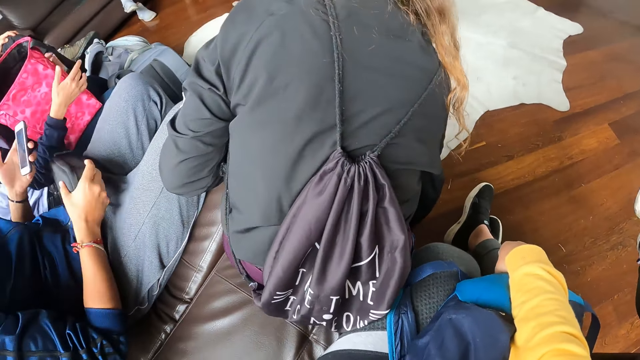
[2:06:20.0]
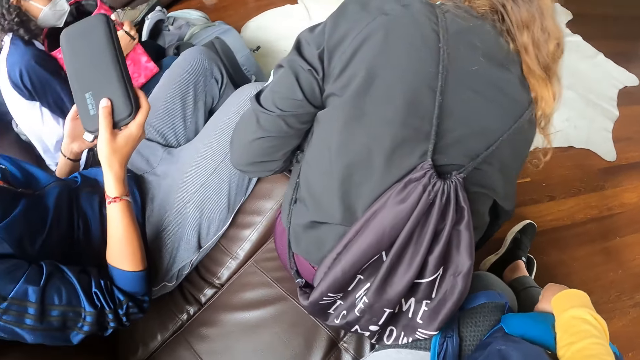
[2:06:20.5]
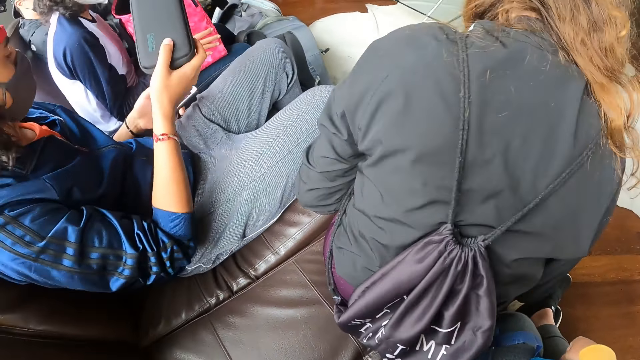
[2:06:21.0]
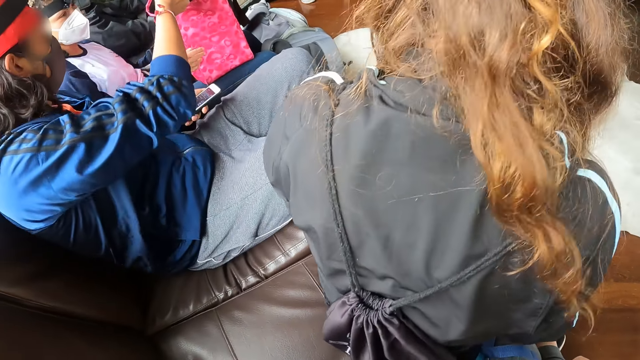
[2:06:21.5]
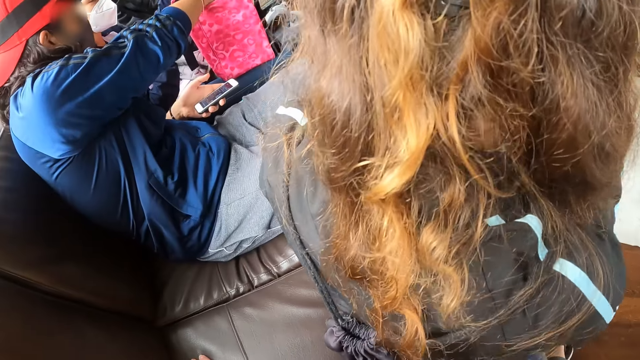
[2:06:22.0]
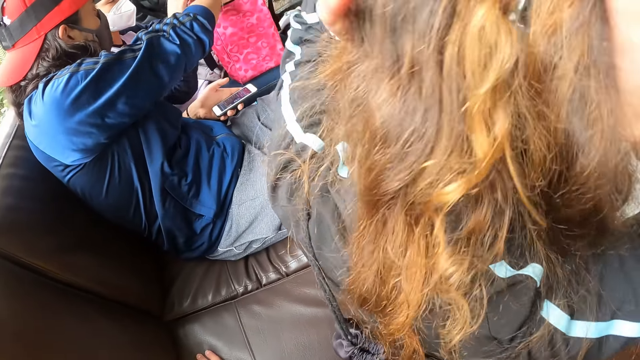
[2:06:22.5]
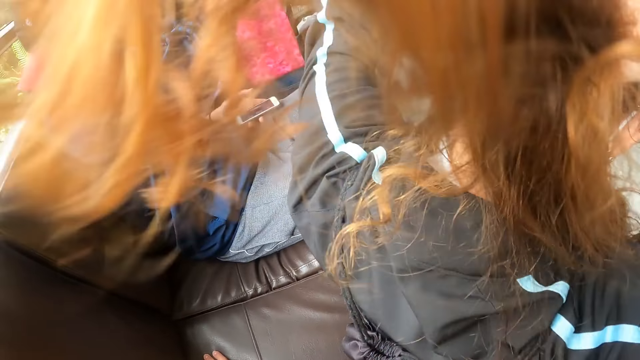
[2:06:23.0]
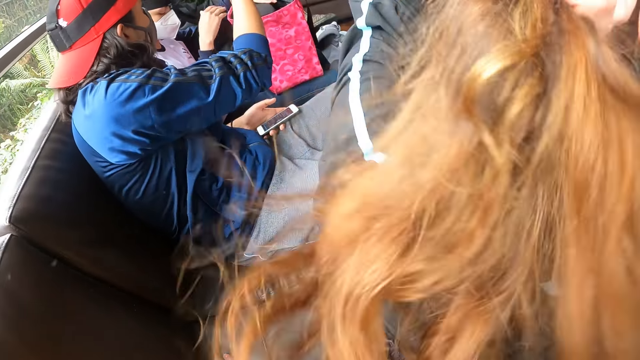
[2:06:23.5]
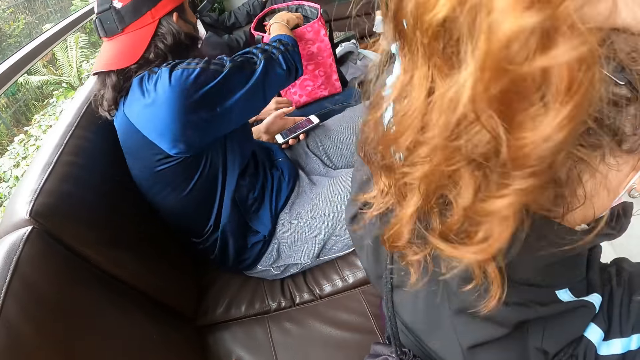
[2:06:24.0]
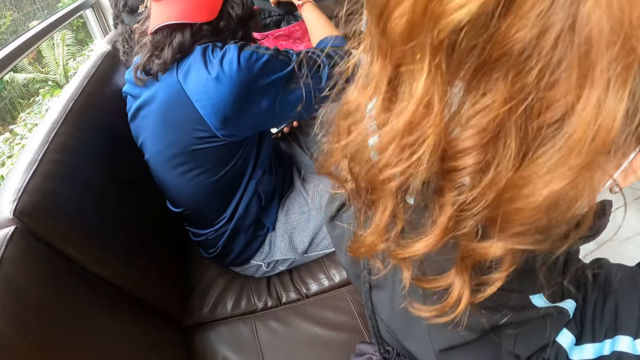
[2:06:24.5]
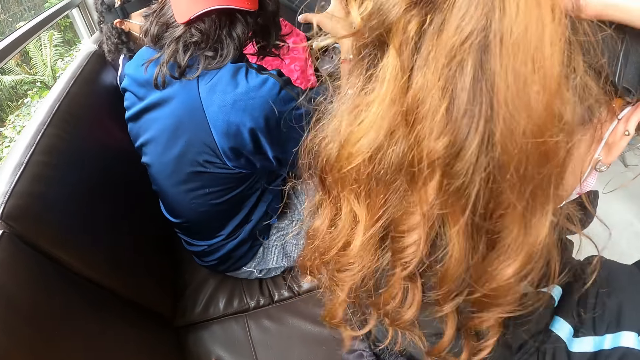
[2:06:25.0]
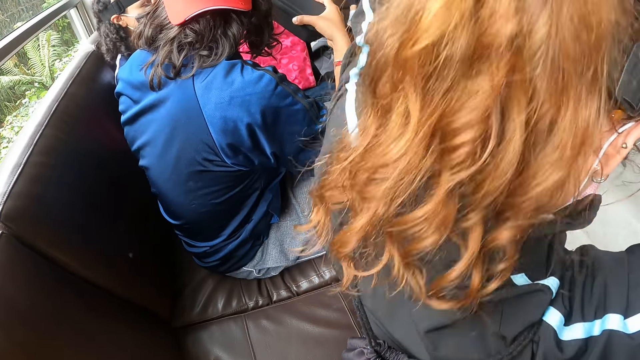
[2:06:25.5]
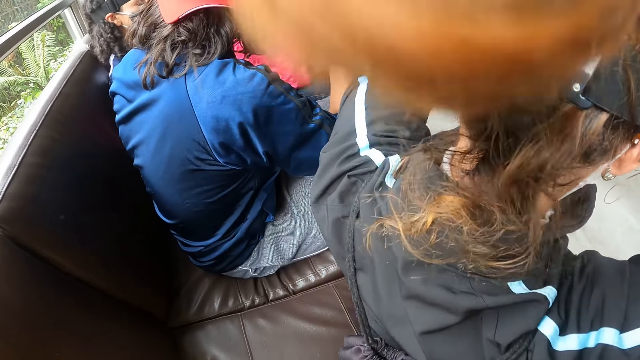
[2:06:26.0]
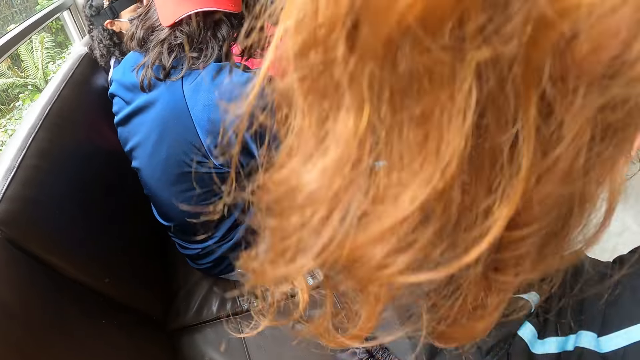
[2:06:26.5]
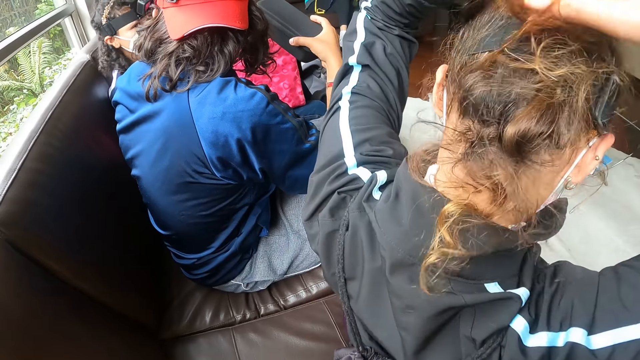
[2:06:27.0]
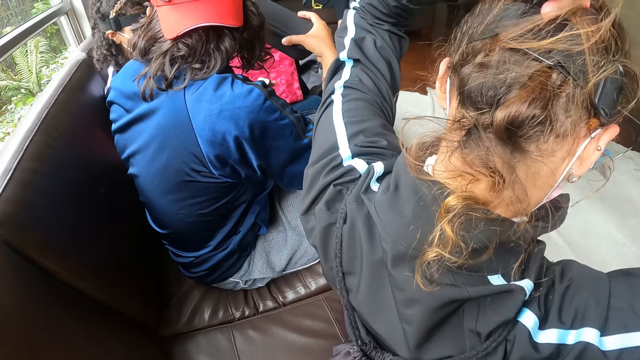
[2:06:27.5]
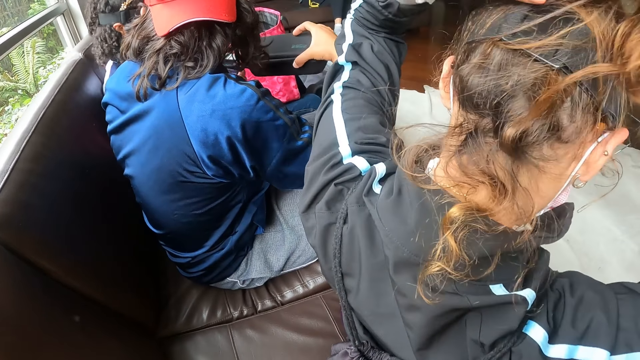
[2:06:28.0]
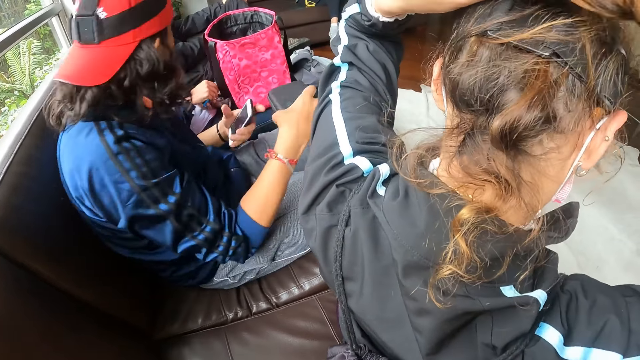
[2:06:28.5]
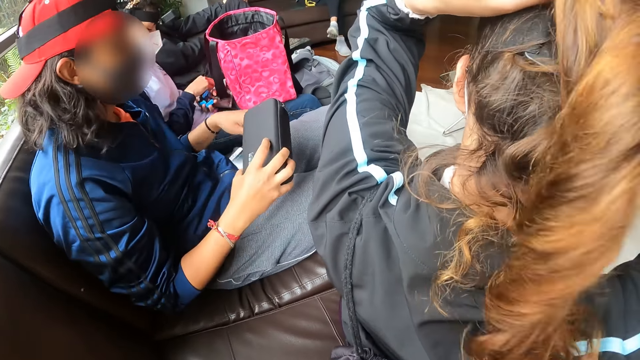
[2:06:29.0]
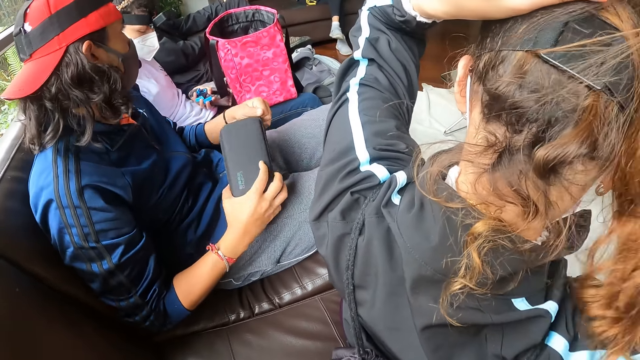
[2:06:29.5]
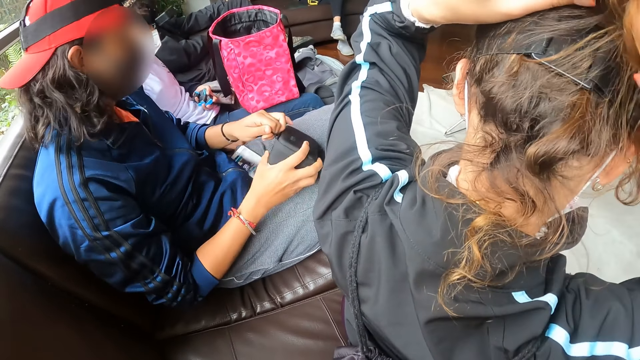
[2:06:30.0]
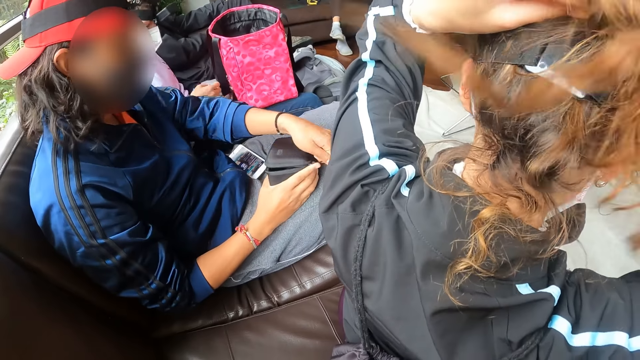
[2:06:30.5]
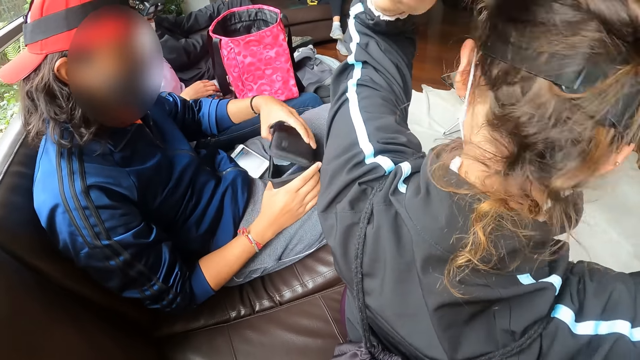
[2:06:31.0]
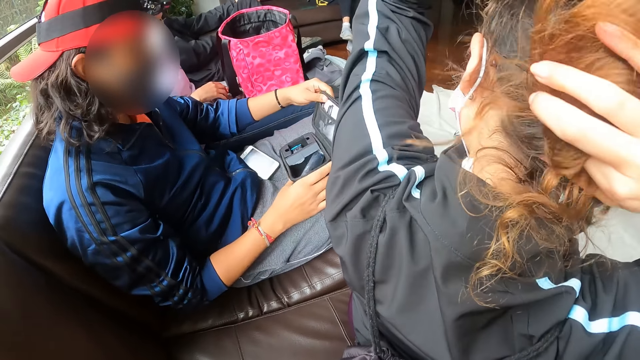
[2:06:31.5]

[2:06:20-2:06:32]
A man picks a purse from his lap with his right hand. He drops the purse inside the bag on another man's lap. A woman repacks her hair with both hands. The first man removes the purse from the bag on the other man's lap. The first man drops the phone on his lap. The other man adjusts the batteries in his hand. The first man unzips the purse in his hand.

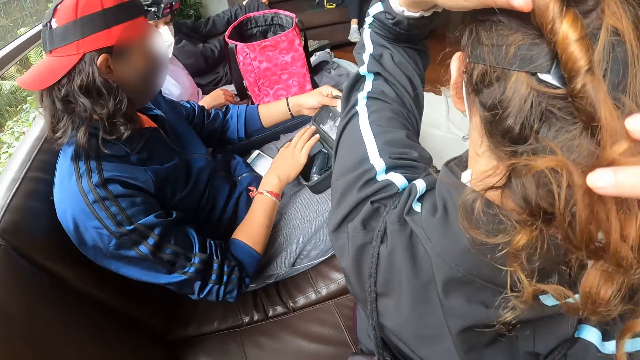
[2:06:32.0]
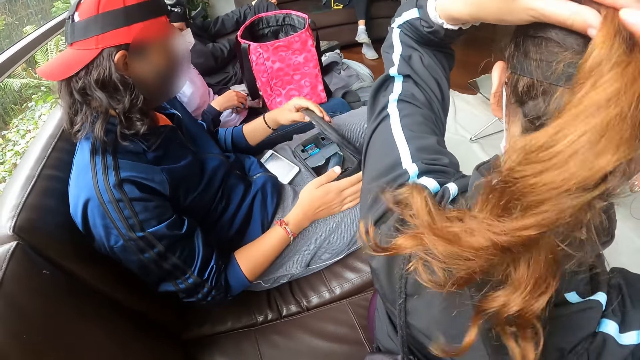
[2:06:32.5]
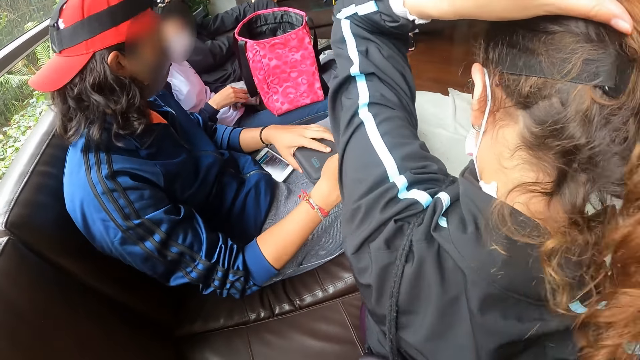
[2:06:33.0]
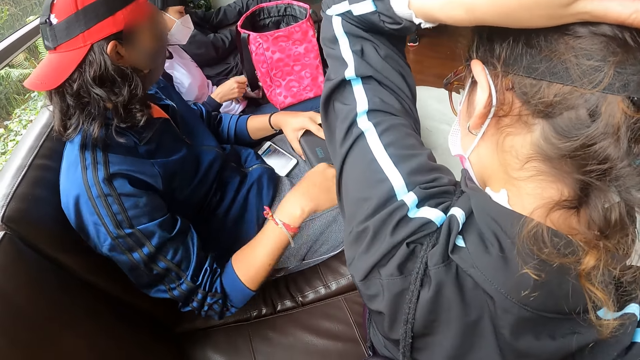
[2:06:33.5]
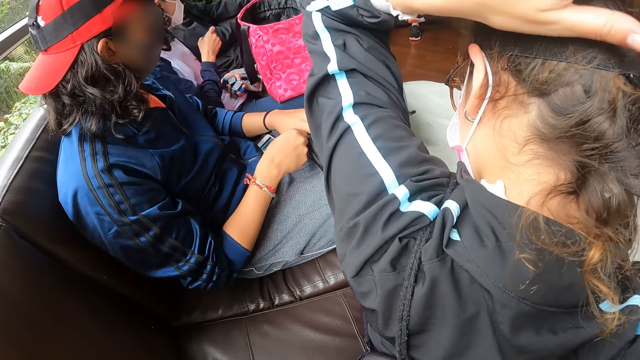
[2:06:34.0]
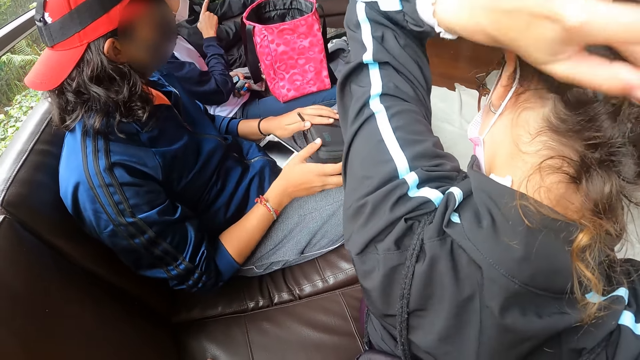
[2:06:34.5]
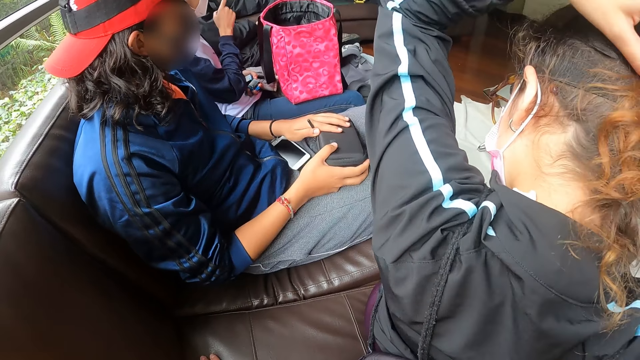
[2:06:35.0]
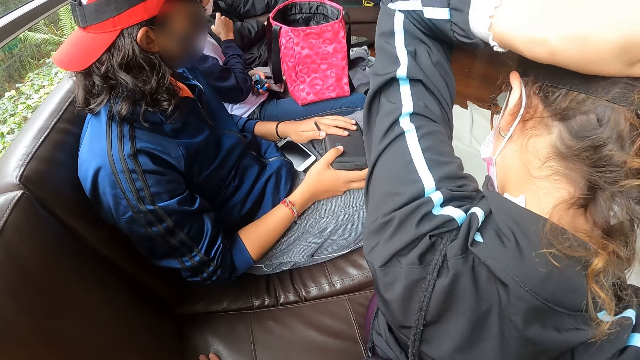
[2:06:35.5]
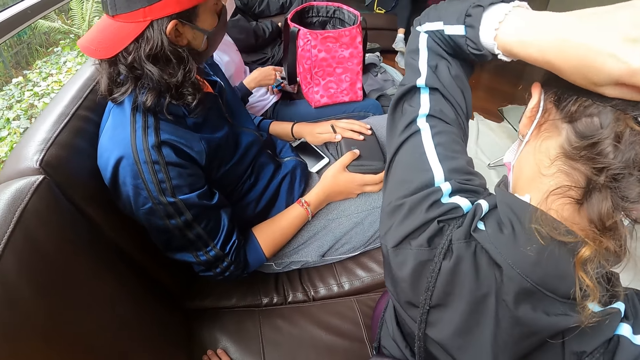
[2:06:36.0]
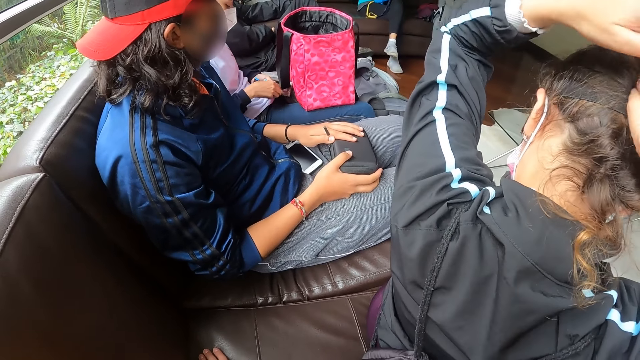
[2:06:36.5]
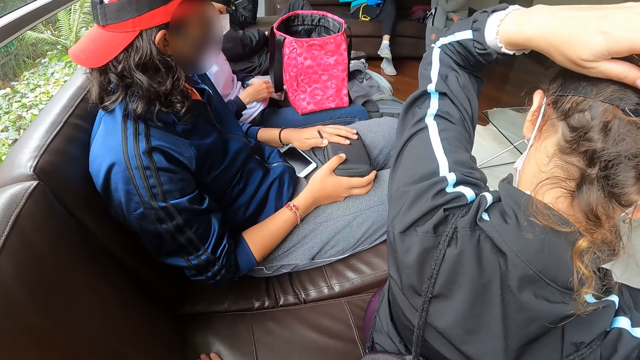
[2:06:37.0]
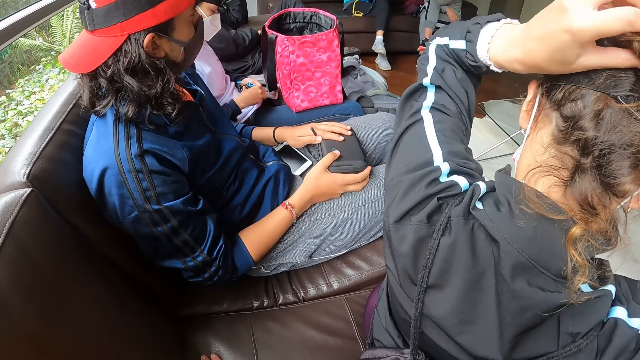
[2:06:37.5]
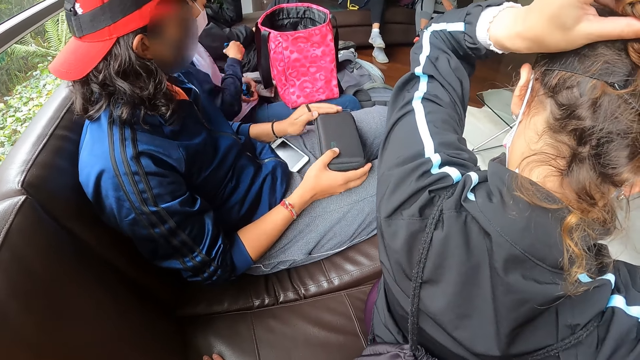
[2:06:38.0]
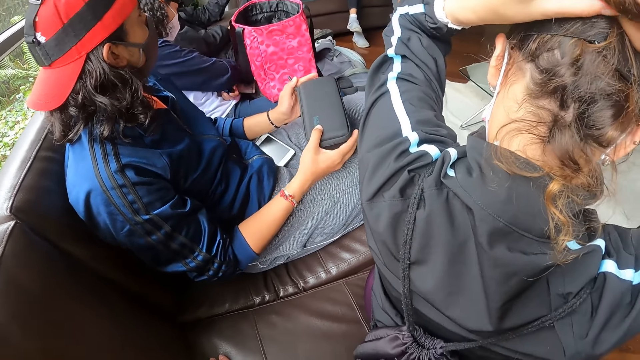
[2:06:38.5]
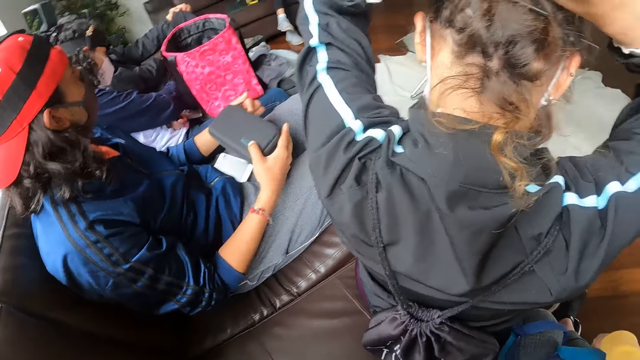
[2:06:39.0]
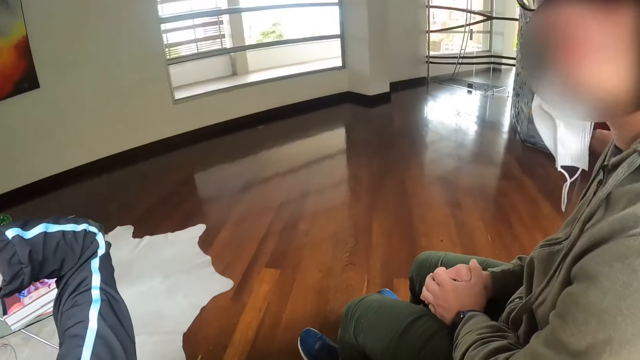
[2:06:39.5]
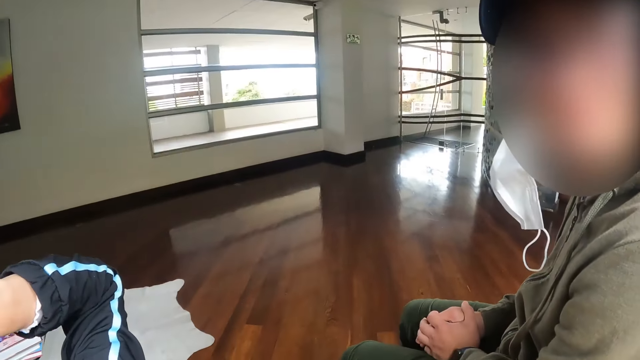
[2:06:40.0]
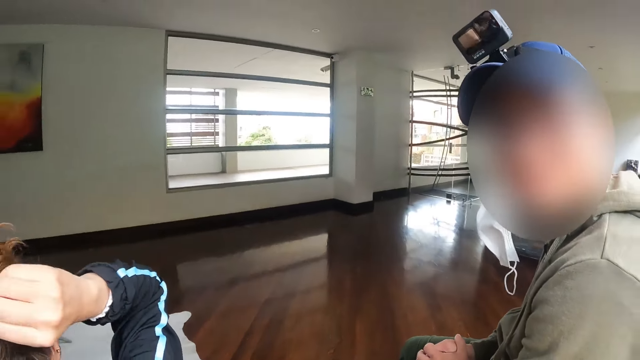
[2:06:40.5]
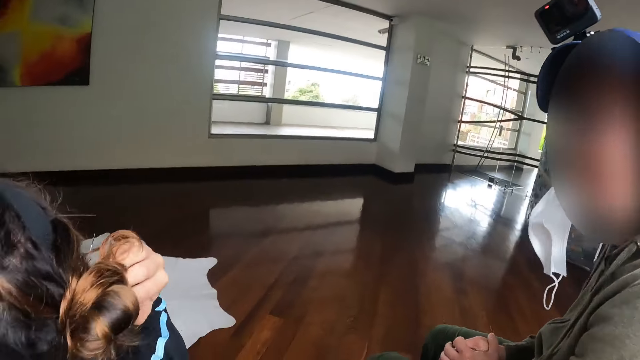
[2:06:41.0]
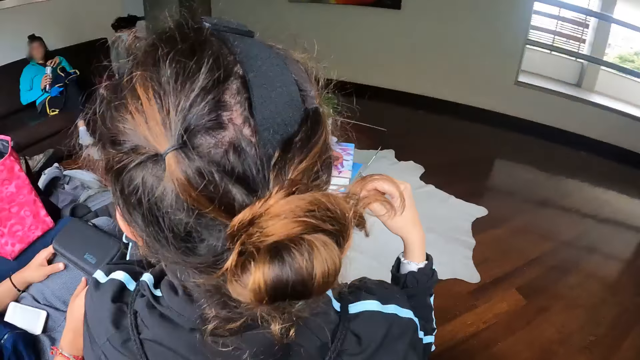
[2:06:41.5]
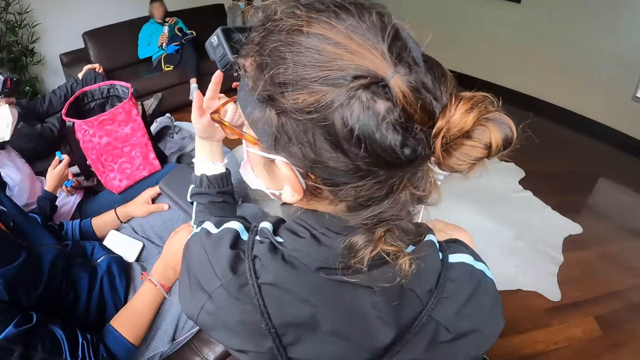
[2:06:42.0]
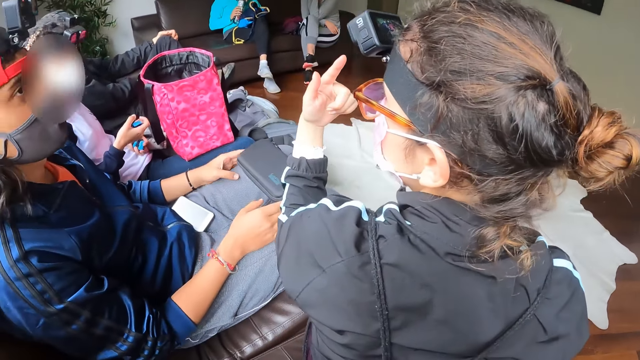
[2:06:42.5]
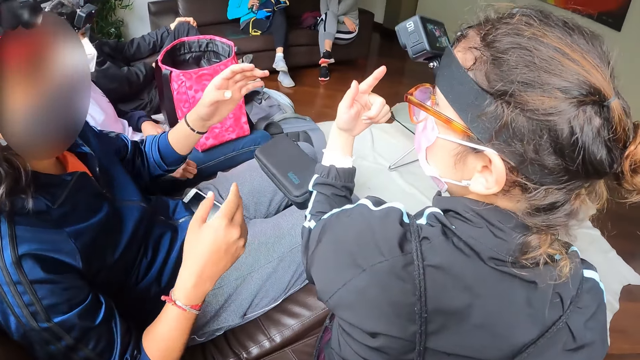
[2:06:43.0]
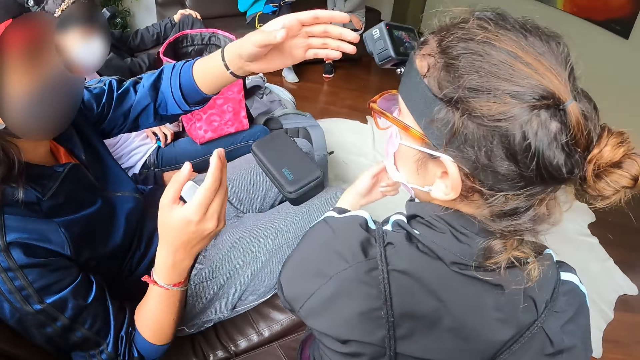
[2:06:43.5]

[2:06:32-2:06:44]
A man touches a battery in the box. He zips the purse on his lap with his right hand. Another man gesticulates with his right finger. He picks some batteries from her left palm. He drops the batteries on a seat by his side. The camera wearer interacts with another man. A woman points her finger towards a camera on her head.
